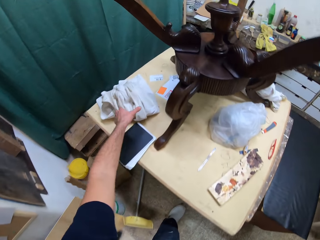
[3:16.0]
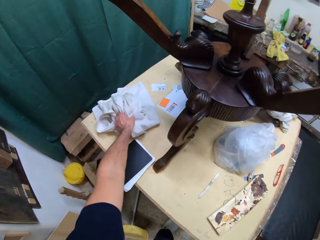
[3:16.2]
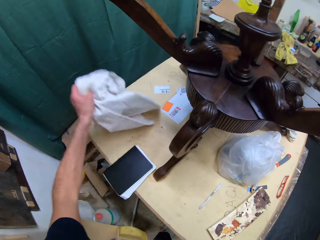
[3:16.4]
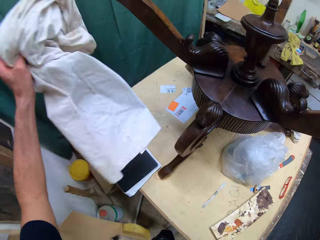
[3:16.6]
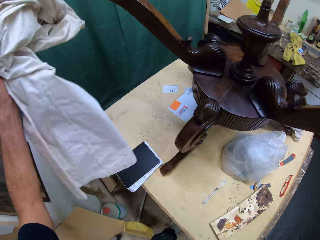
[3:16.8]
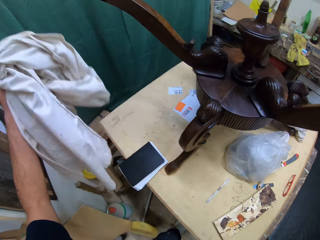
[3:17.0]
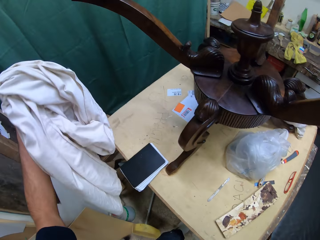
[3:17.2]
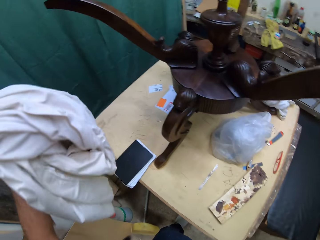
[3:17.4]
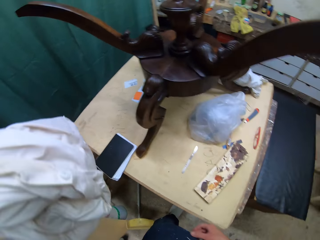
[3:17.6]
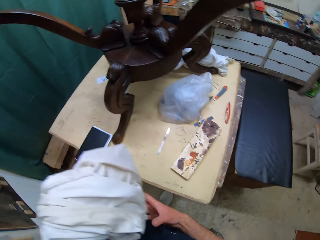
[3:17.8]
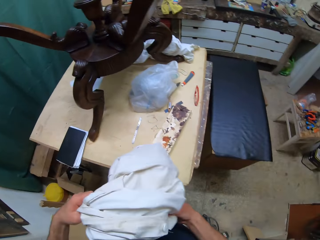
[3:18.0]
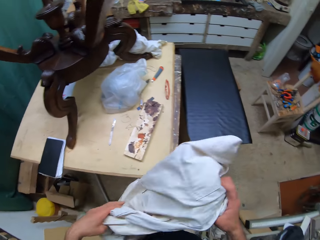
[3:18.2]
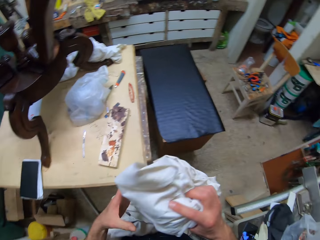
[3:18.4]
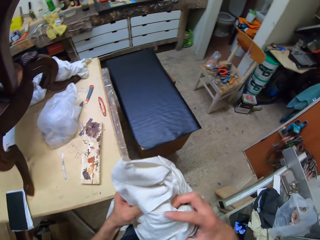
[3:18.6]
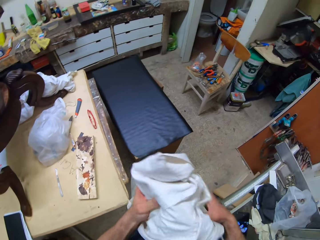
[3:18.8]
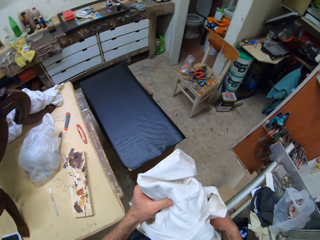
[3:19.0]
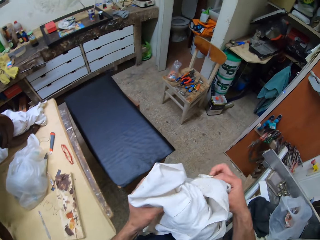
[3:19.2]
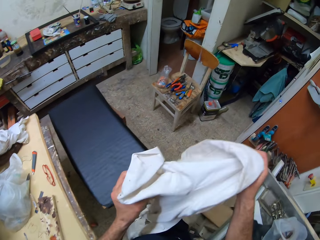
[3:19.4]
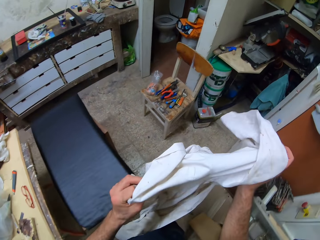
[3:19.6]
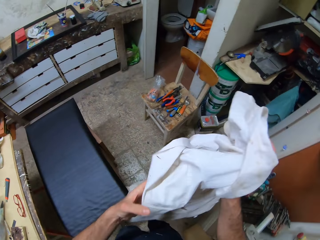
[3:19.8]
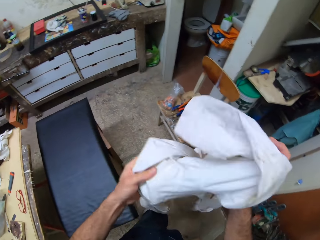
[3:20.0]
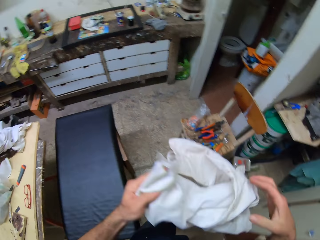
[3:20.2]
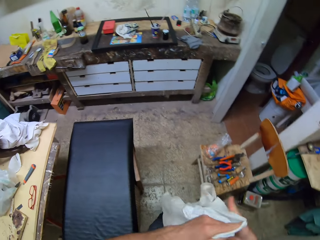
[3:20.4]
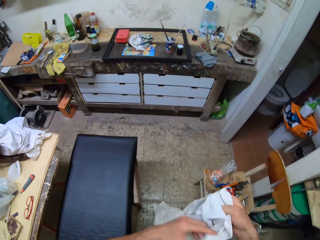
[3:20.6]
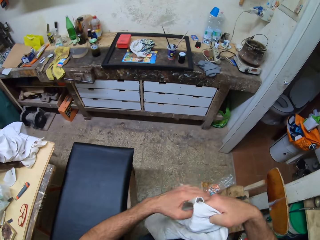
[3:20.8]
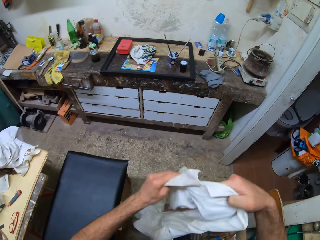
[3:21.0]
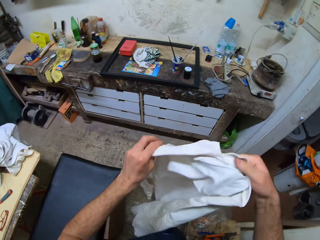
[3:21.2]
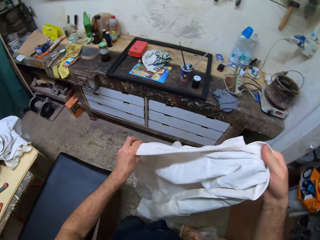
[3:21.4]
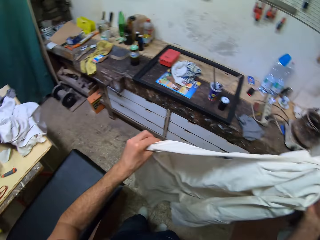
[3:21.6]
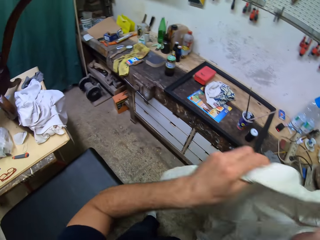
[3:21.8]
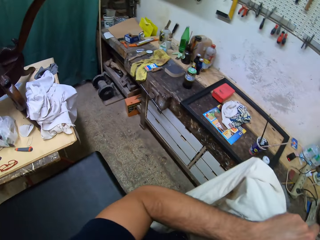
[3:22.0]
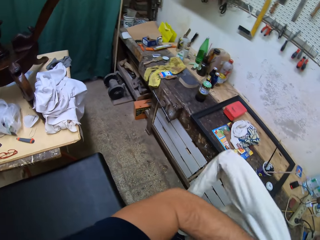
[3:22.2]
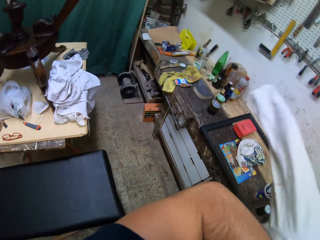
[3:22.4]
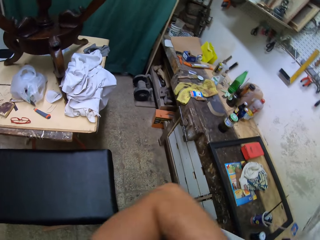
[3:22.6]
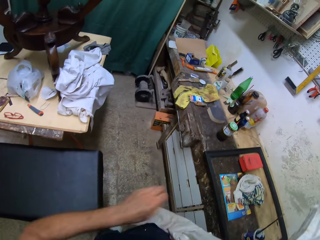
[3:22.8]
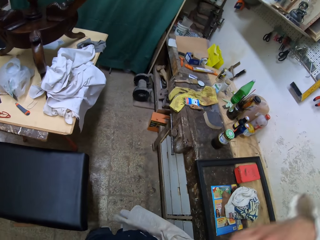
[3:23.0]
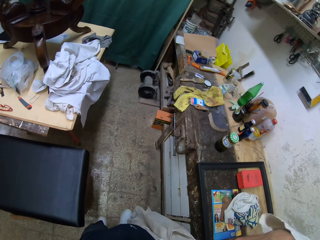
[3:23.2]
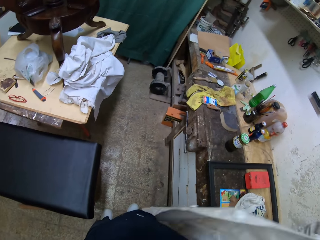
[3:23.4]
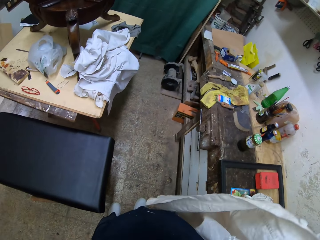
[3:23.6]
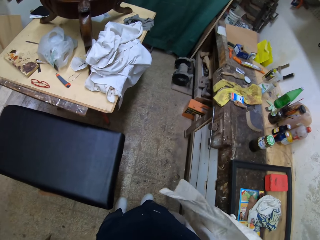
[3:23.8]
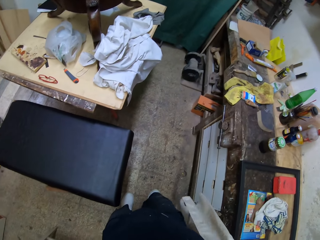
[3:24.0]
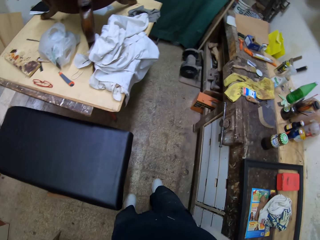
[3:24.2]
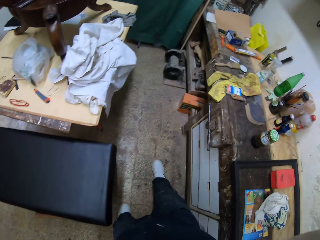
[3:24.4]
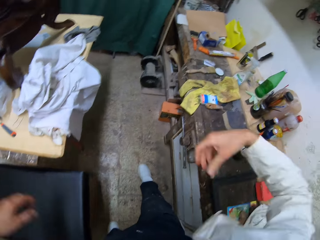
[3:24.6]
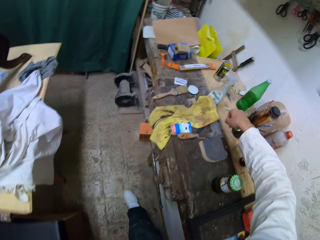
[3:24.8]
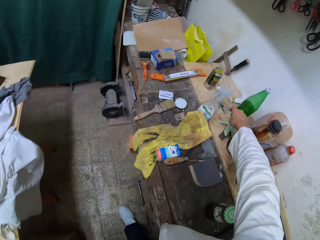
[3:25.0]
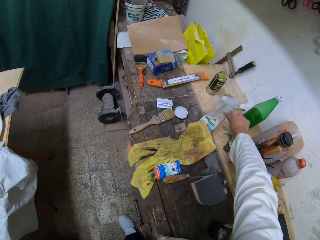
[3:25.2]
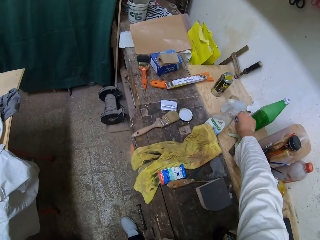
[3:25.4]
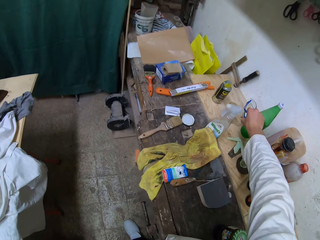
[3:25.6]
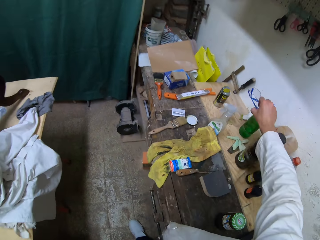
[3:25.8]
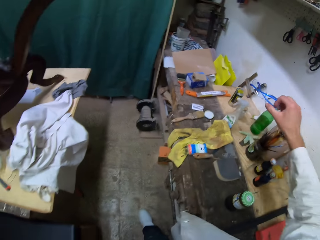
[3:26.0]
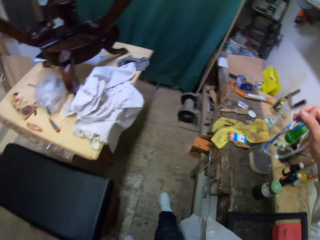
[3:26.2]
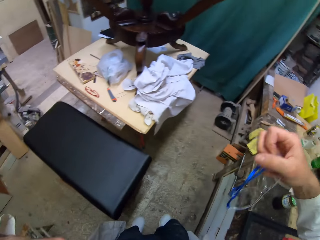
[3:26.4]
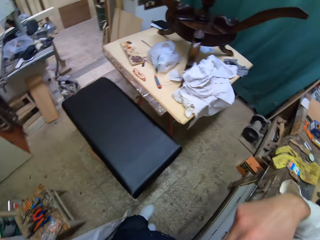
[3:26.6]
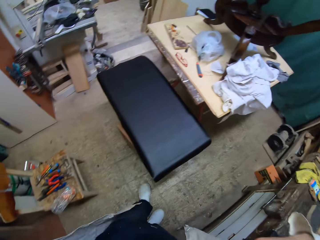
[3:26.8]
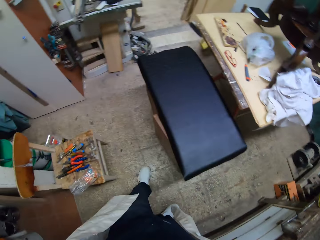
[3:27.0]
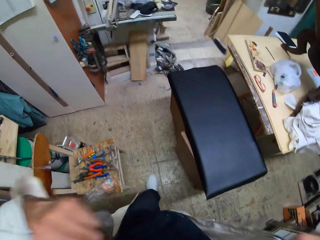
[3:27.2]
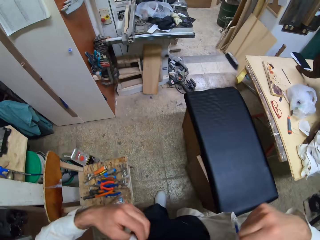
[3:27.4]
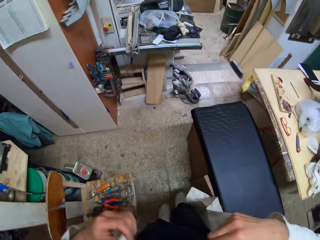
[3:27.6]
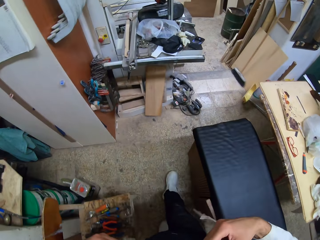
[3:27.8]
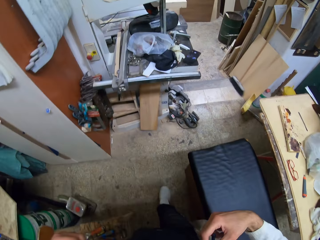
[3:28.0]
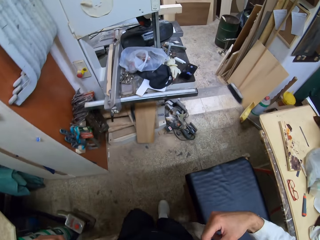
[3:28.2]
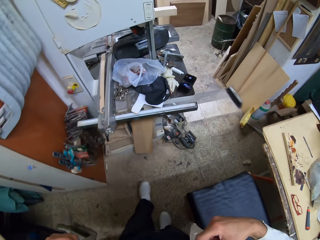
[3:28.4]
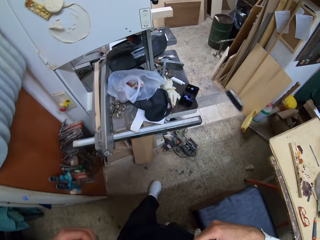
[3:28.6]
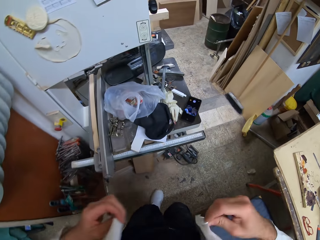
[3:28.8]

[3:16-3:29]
The camera wearer picks up a white workwear or dust coat from a table with his left hand. He holds the dust coat with both hands. He unfolds the white workwear. He wears the white workwear. He picks up a pair of safety glasses from a wooden workbench with his right hand. He adjusts the dust coat. He buttons the white workwear.

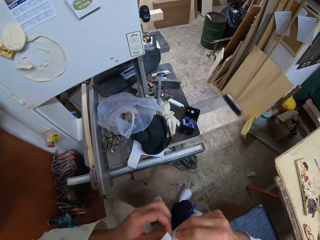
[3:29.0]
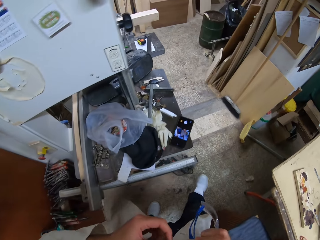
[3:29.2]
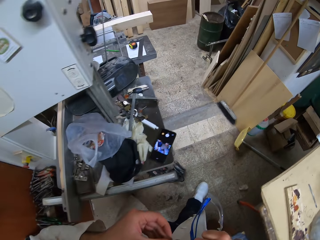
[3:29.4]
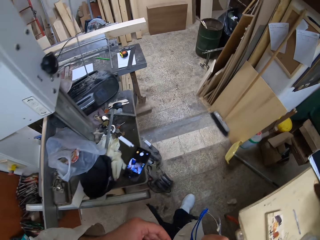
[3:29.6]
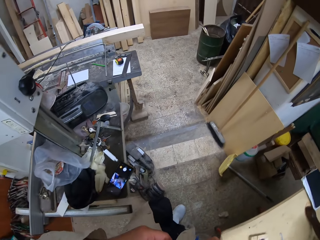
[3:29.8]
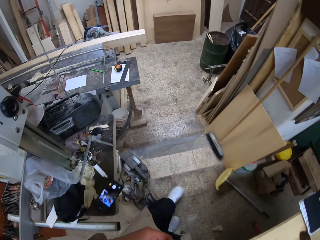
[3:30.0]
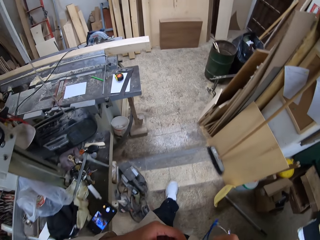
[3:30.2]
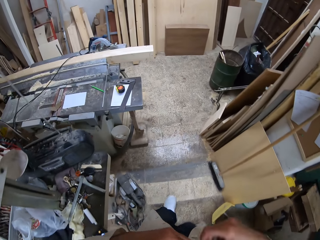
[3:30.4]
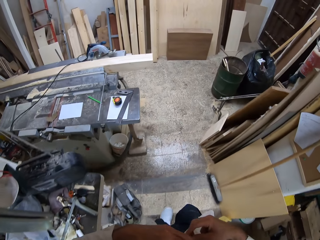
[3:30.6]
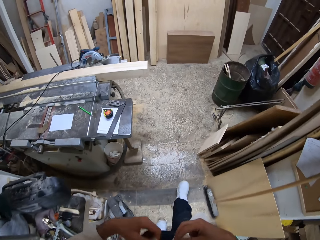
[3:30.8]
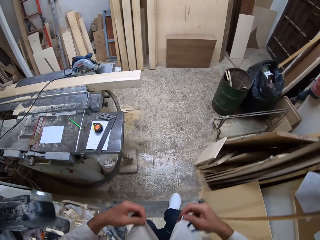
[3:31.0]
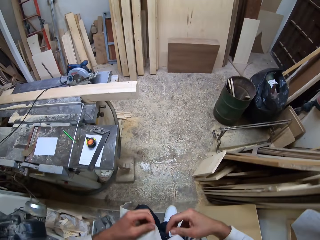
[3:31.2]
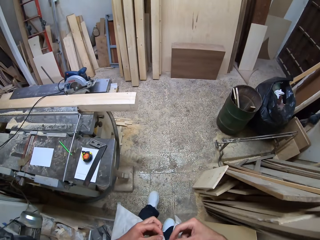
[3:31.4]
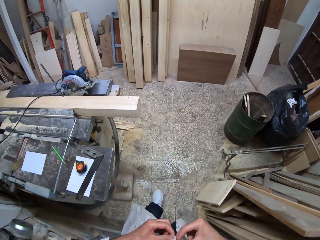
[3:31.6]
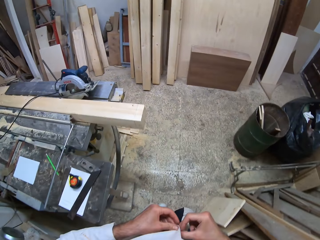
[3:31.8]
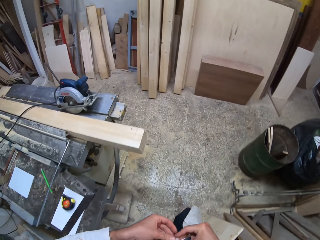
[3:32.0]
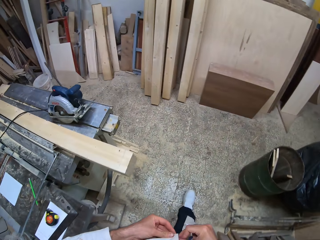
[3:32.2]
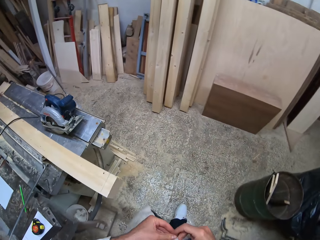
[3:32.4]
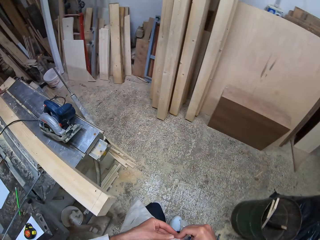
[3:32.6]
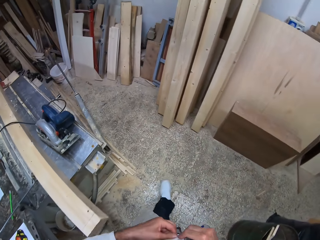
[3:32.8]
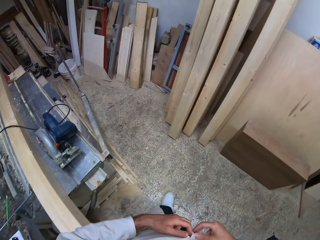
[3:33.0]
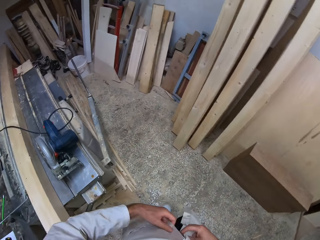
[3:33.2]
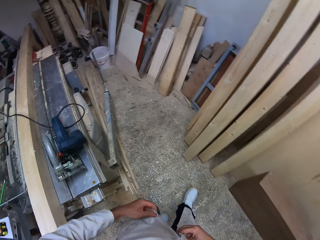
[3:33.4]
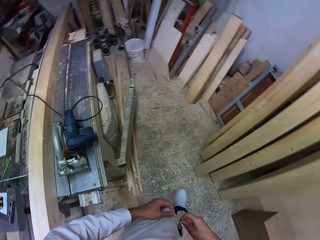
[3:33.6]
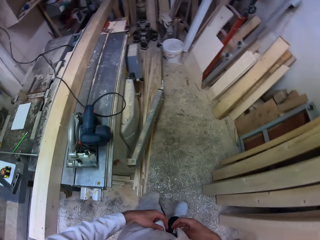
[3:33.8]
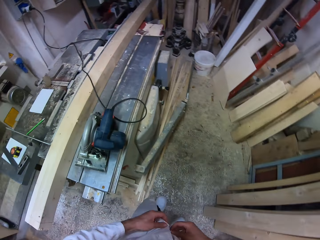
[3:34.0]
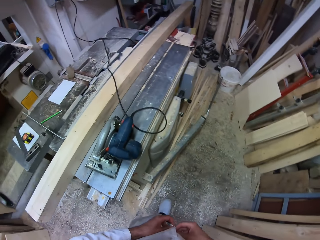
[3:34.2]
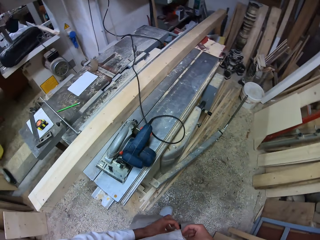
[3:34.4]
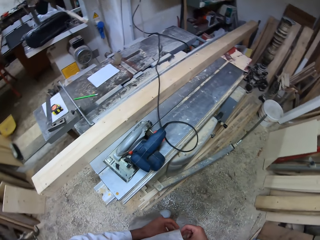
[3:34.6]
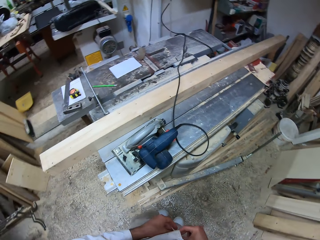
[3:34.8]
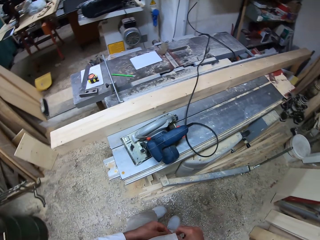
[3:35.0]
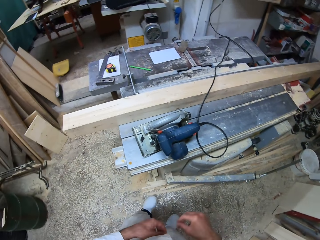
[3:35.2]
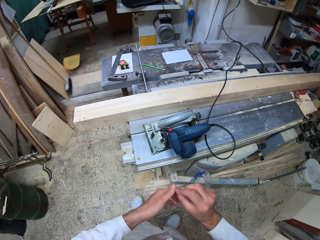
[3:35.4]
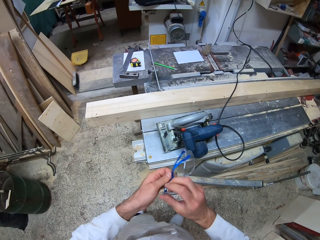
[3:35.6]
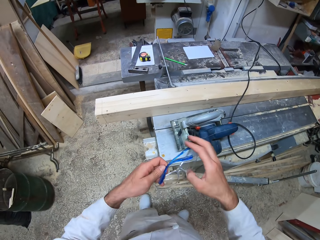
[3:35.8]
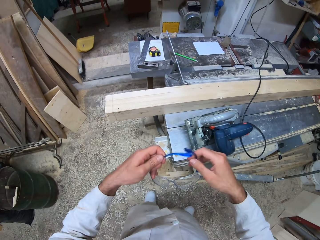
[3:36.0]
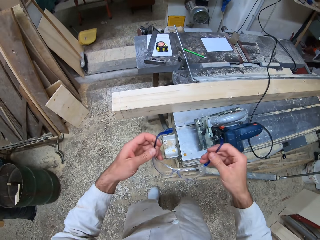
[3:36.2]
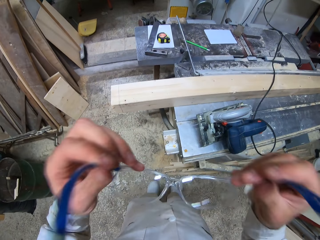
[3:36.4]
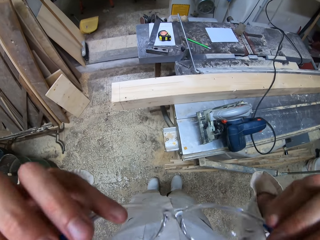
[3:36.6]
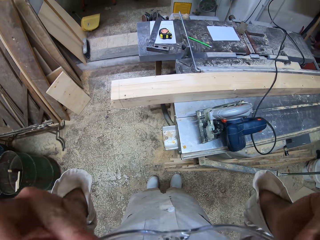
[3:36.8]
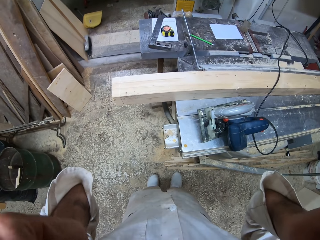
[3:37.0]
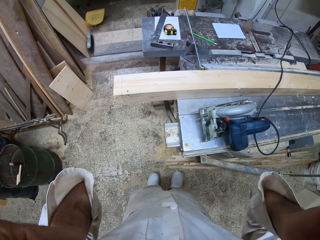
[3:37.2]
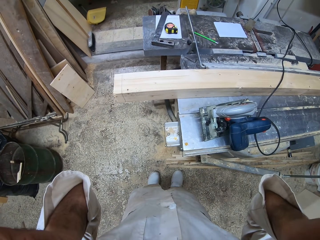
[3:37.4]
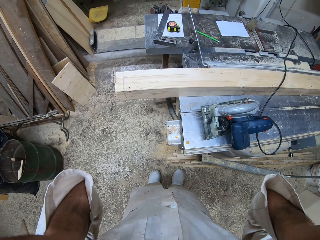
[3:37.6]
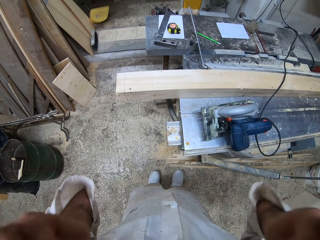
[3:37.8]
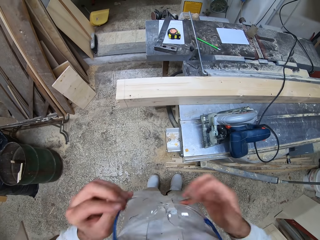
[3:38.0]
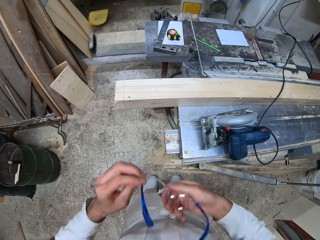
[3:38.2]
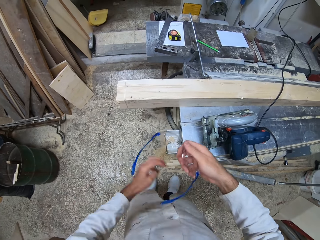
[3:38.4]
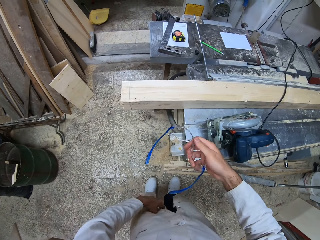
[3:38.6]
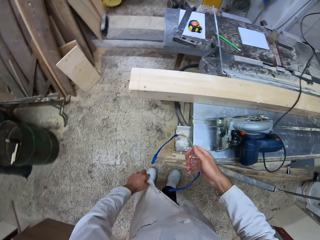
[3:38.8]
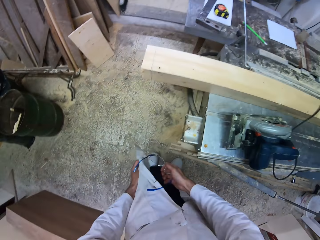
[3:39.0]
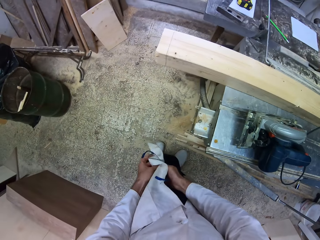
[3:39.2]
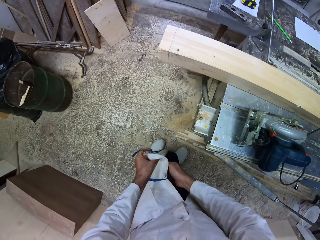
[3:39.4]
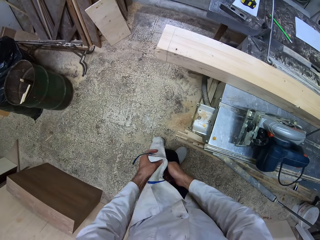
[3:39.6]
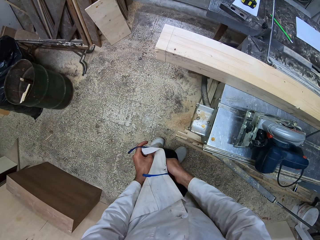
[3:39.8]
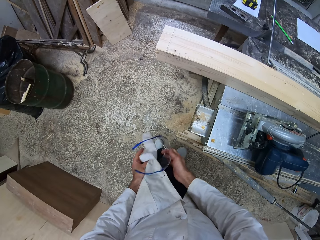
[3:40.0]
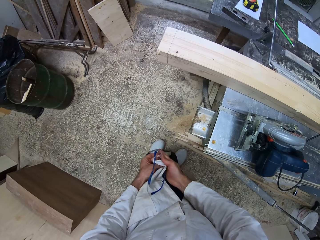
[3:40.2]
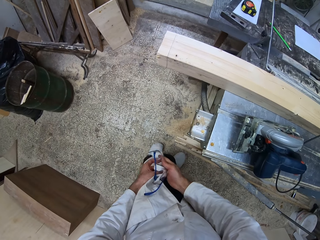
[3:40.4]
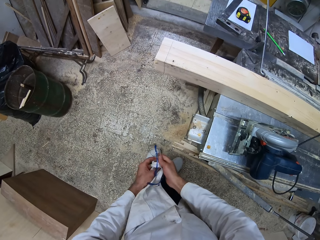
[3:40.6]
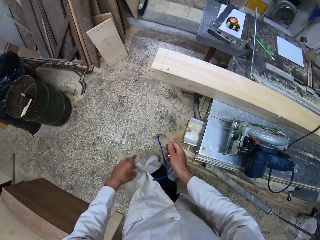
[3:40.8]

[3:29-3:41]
The camera wearer takes out his safety glasses. He unfolds the glasses in his hands. He puts on the safety glasses. He removes the safety glasses. He lowers the glasses. He wipes the safety glasses with the dust coat.
